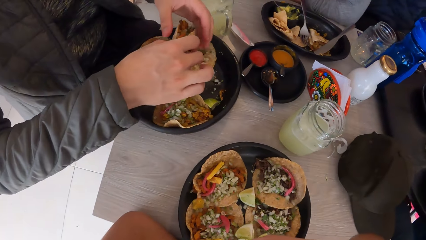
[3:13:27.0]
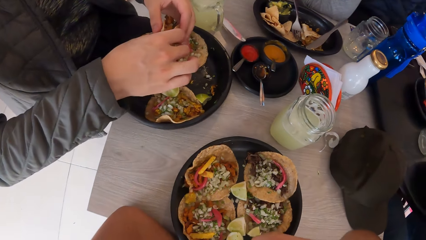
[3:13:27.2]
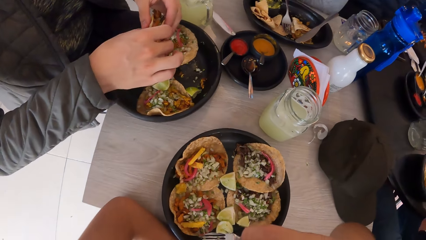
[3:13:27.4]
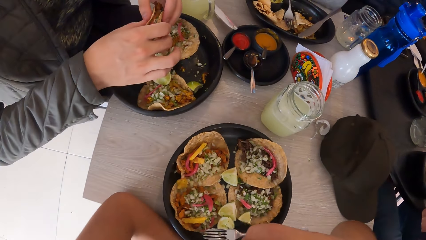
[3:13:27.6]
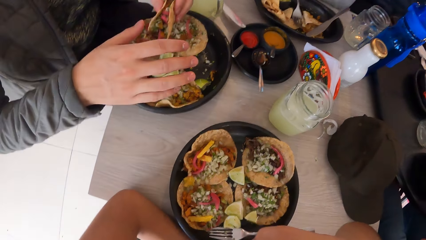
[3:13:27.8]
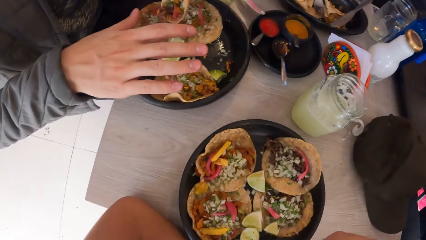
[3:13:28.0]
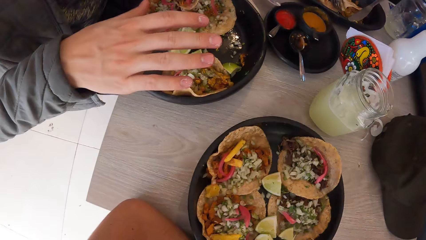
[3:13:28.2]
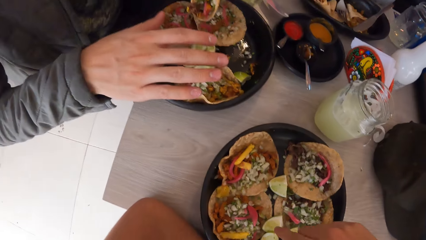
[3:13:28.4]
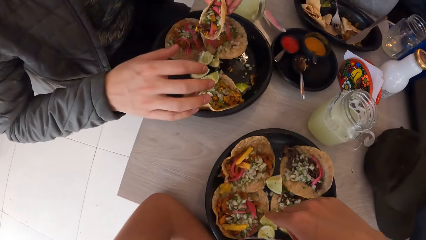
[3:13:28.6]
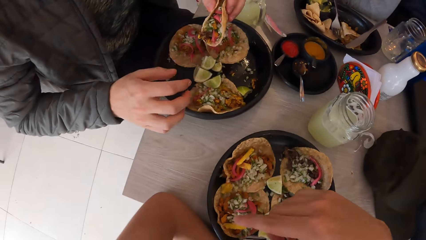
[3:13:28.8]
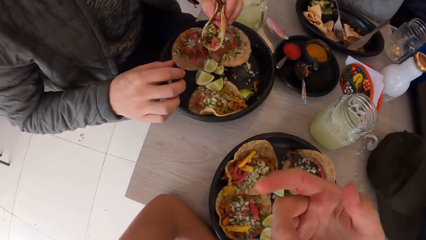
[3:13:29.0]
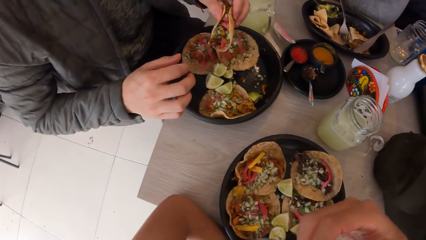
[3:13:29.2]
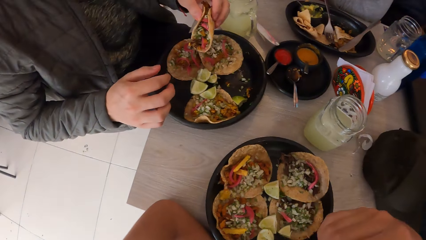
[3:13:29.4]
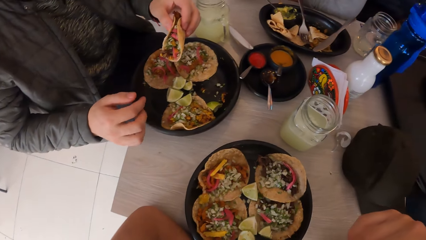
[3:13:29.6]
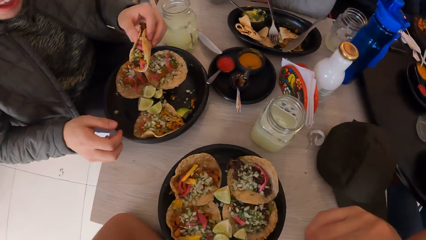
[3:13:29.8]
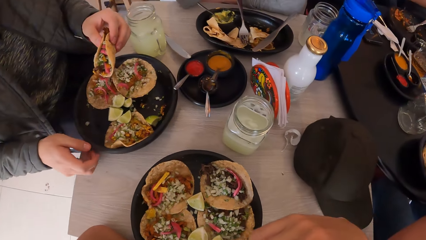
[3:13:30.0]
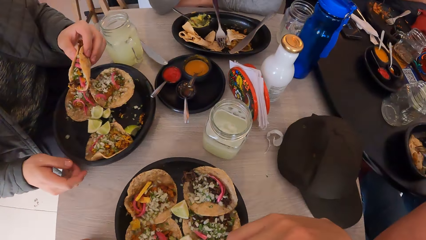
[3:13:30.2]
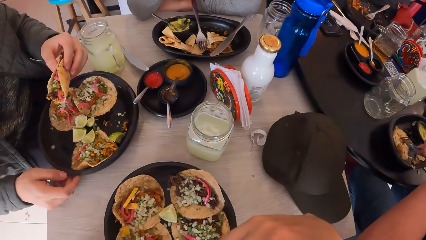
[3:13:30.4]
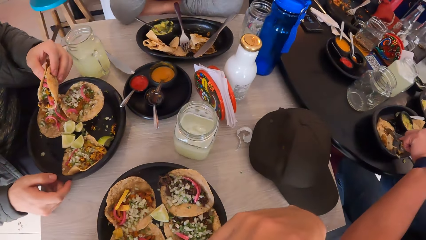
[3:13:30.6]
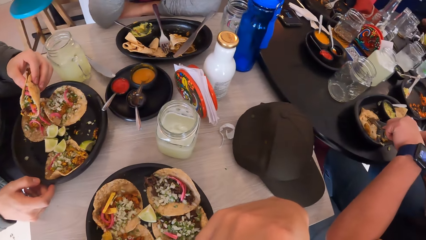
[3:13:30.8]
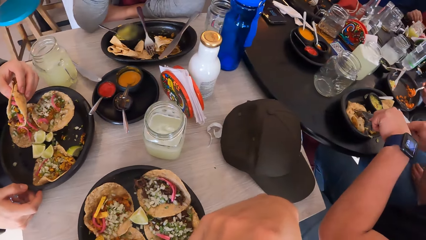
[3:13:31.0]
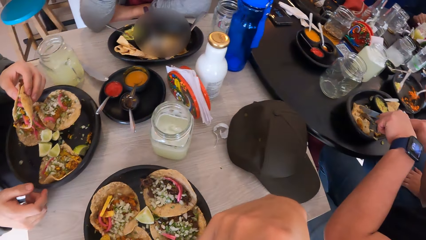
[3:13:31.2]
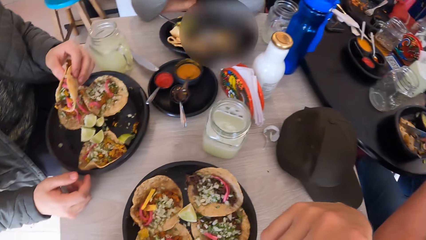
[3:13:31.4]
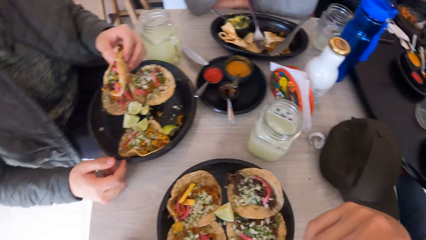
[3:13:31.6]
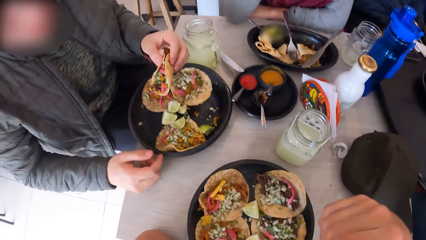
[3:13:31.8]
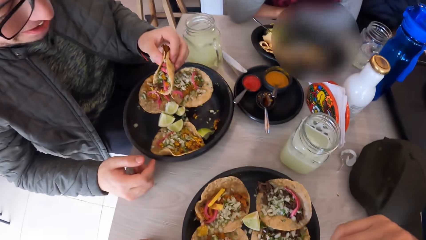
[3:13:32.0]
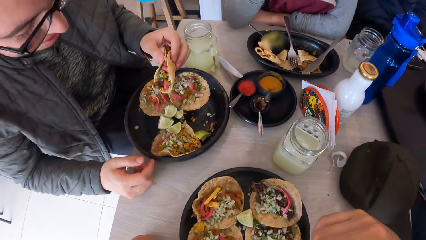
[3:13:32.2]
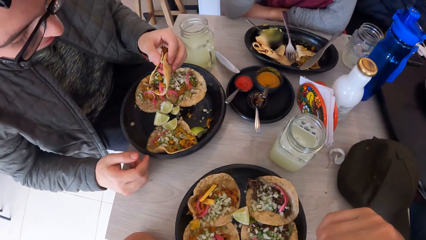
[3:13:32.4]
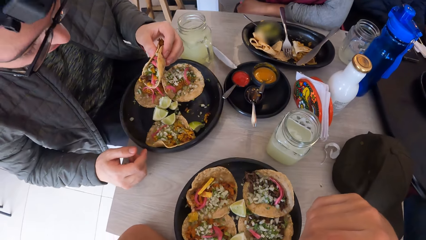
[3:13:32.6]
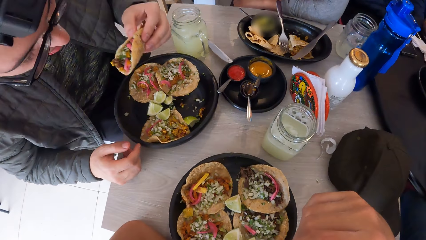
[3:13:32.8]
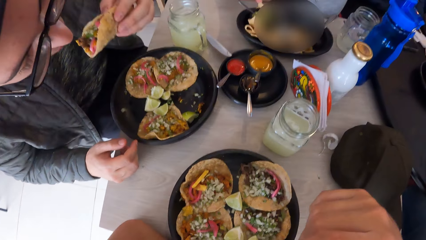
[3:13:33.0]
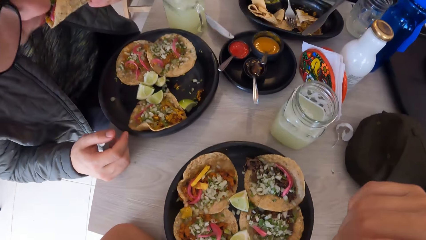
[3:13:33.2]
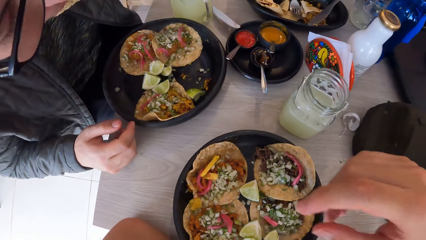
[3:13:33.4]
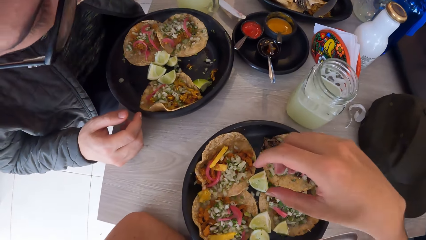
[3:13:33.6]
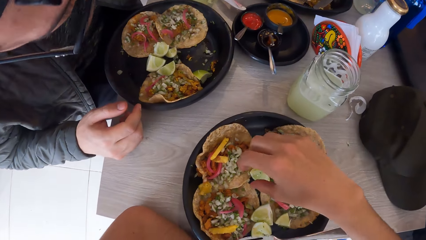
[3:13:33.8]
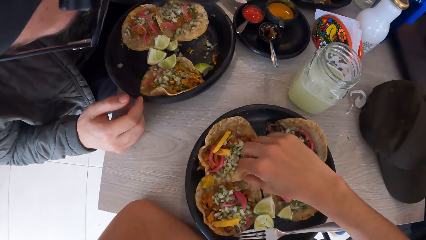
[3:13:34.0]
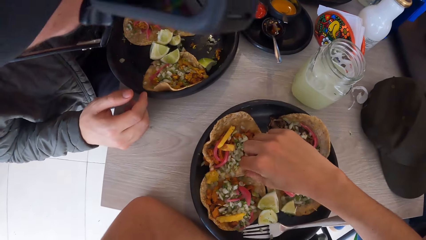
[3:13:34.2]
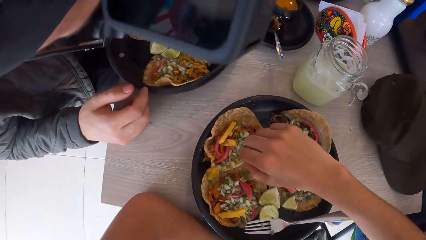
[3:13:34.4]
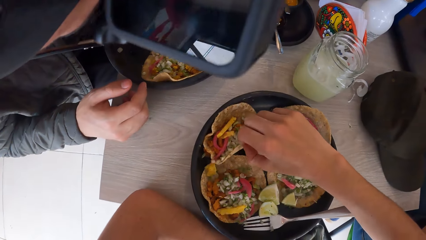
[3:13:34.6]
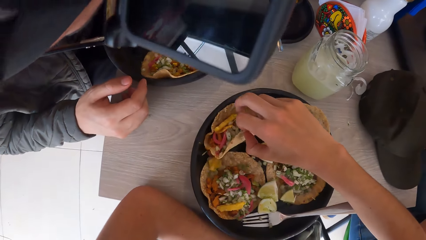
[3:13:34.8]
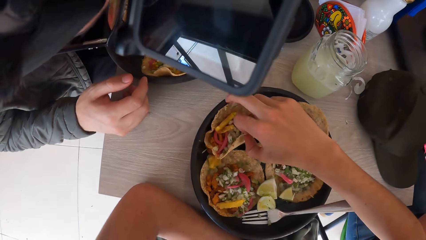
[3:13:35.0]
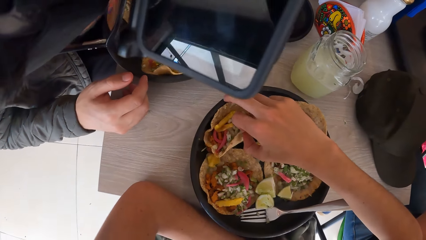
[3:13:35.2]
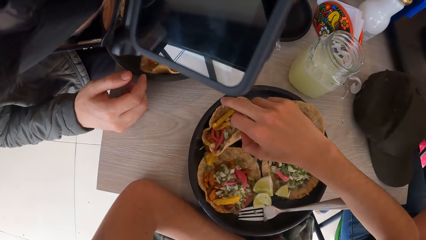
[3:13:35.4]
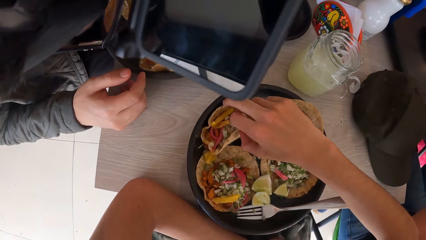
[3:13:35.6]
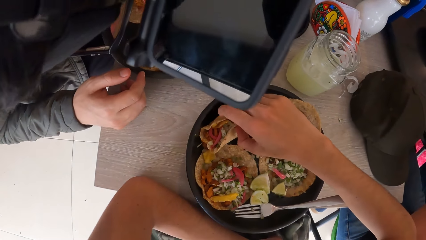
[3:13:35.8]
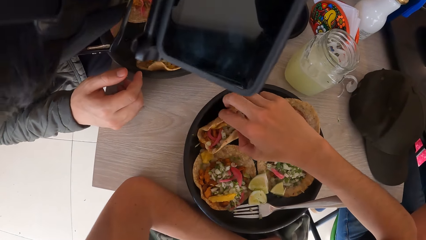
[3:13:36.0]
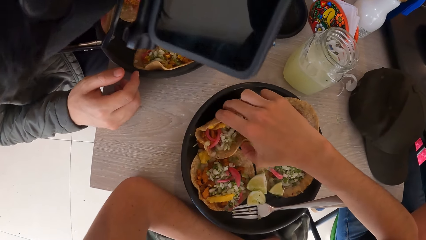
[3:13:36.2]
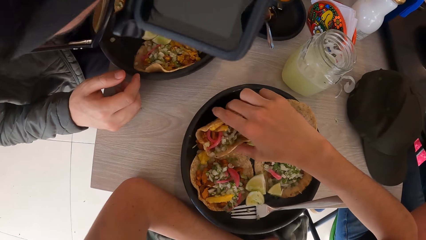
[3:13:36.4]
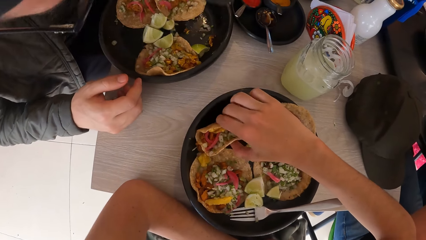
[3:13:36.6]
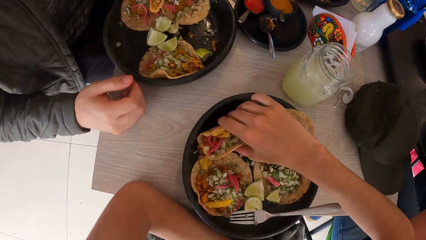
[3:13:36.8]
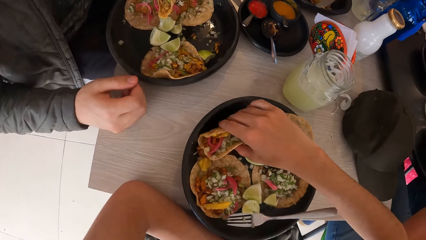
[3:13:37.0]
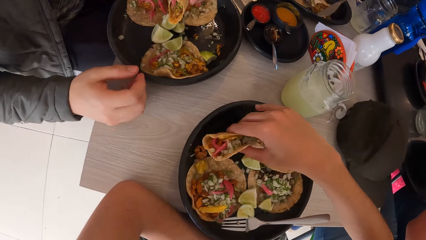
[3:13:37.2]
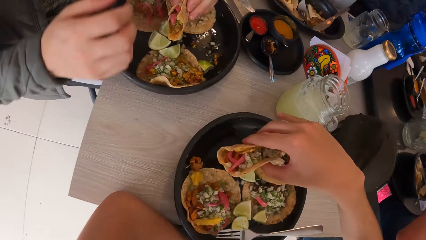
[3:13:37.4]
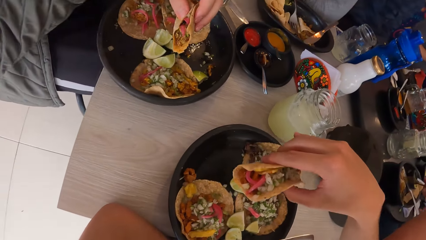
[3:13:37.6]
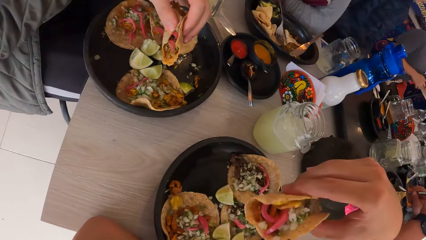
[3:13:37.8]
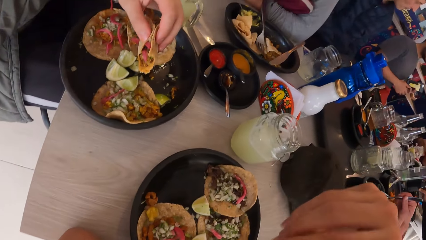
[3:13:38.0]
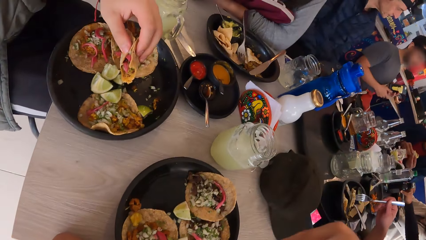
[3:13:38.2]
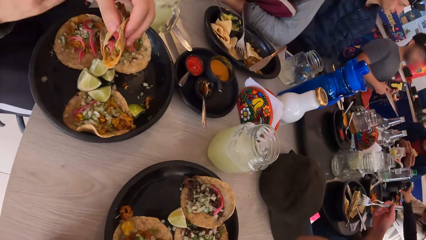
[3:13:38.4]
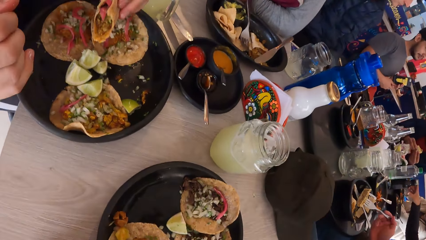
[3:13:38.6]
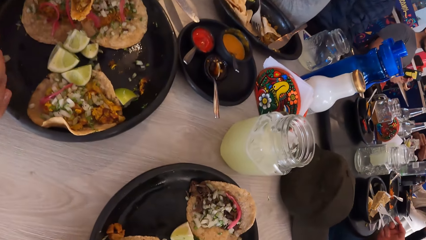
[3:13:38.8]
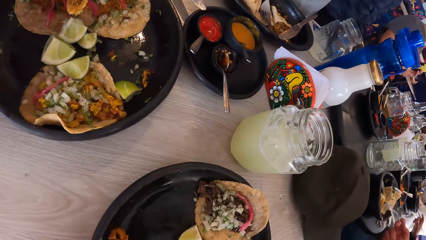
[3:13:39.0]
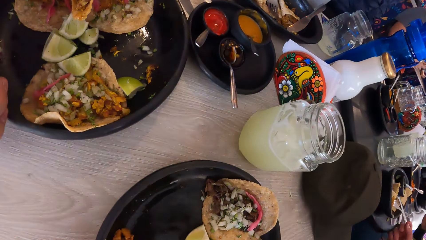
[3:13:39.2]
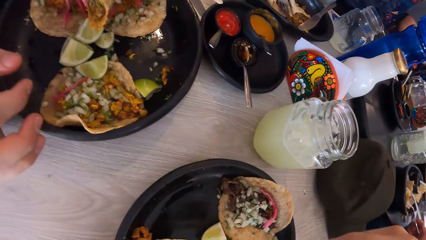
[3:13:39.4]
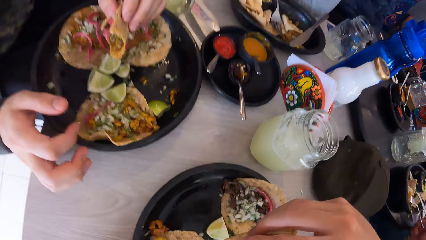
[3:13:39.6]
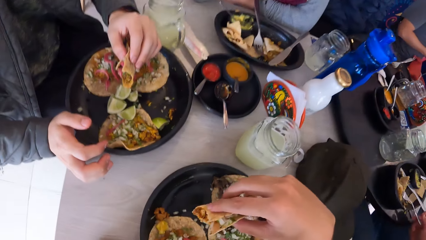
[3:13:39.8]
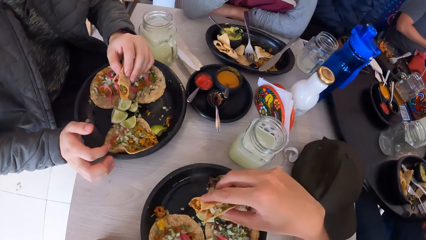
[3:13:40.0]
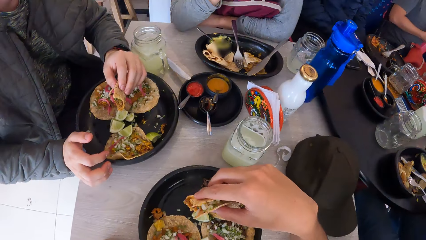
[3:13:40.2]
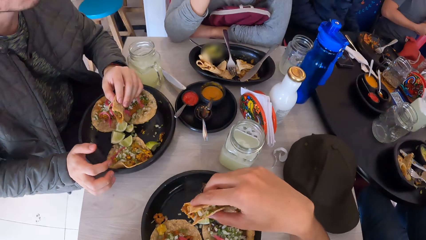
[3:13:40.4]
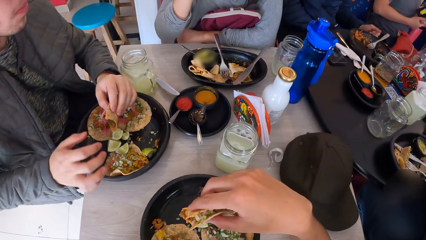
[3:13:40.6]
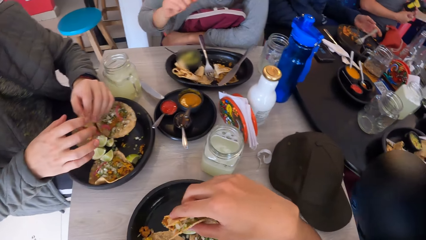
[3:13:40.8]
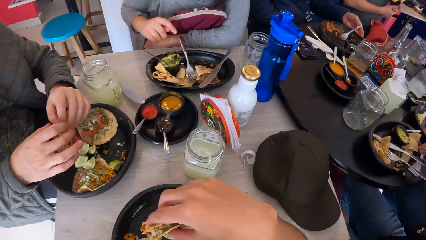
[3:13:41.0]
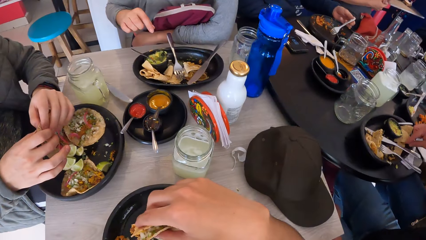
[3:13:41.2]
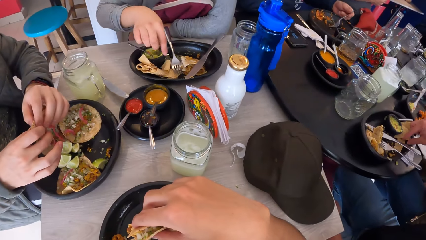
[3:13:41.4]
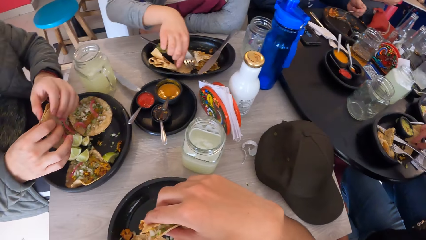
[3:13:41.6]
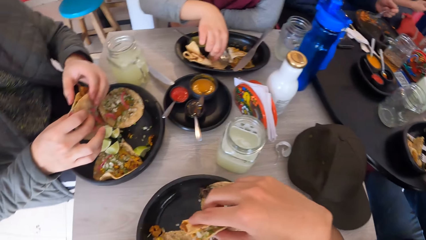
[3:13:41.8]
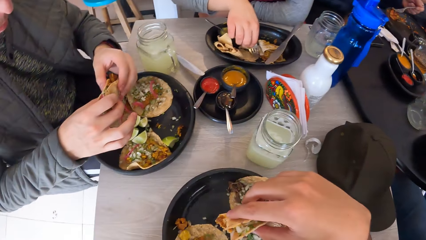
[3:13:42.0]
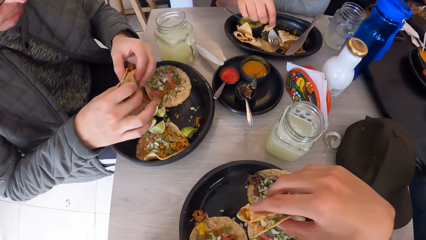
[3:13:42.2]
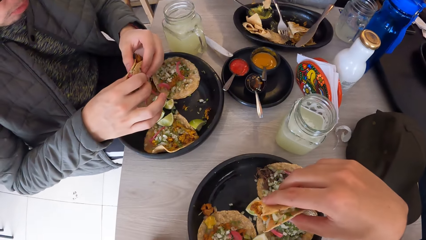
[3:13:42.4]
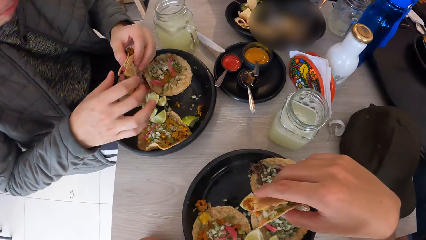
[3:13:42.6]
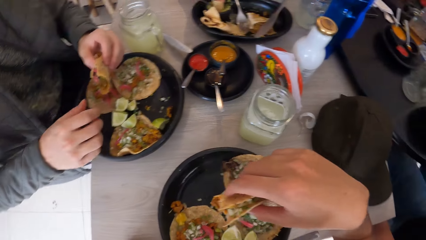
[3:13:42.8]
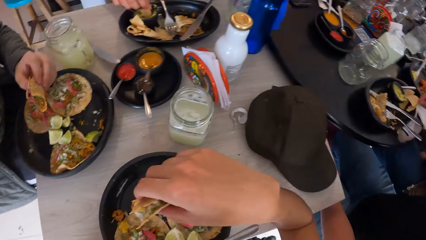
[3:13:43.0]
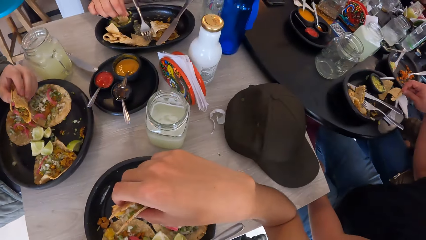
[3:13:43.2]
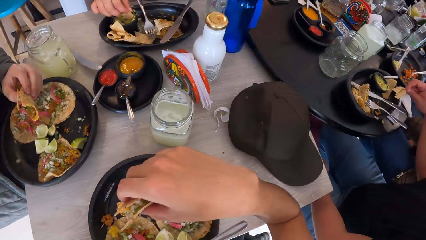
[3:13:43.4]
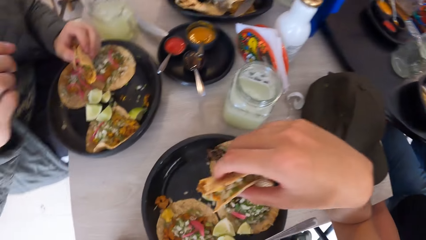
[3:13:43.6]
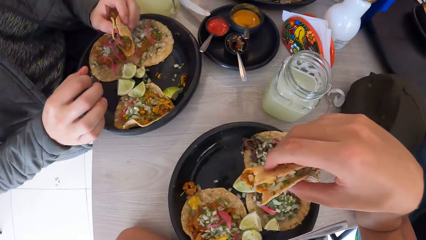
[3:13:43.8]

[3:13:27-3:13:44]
A man dialogues with the camera wearer. The man adjusts the plate on the table with his right hand. A woman cuts a taco on the plate on the table with a knife in her right hand. The man eats taco with his left hand. The camera wearer picks up a taco from the plate on the table with his right hand. The man removes his right hand from the table. The camera wearer eats the taco with his right hand. The man places his right hand on the table and removes his right hand from the table. Another man picks up the fork from the plate on the table with his left hand. Another woman picks up a taco from the plate on the table with her right hand.
